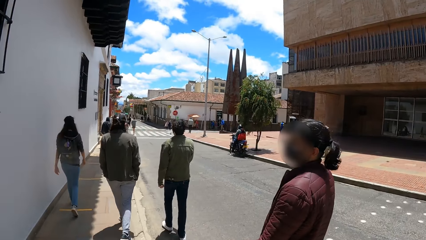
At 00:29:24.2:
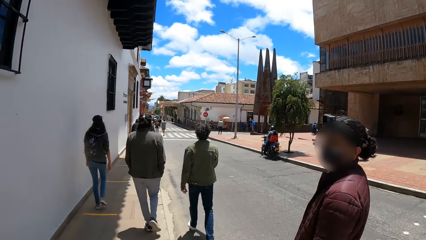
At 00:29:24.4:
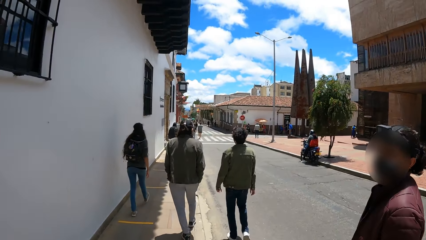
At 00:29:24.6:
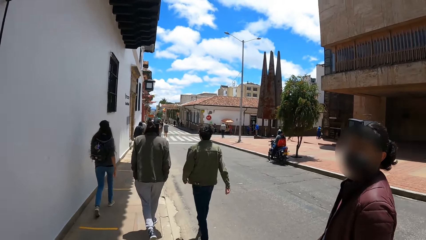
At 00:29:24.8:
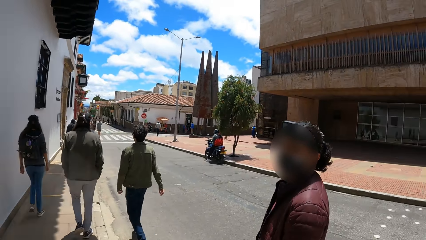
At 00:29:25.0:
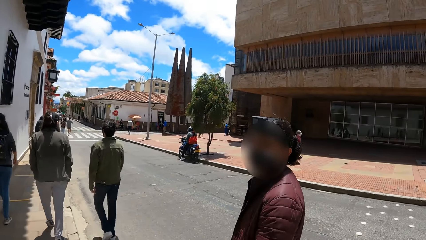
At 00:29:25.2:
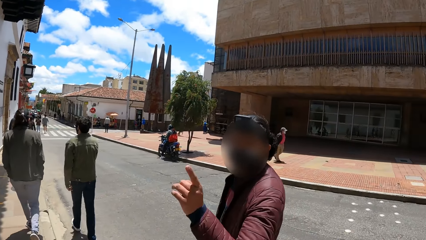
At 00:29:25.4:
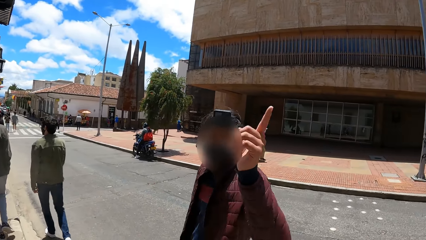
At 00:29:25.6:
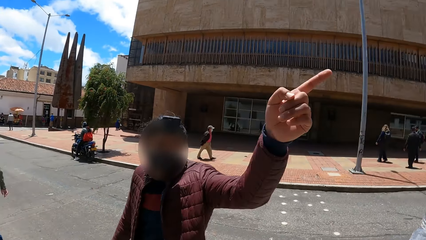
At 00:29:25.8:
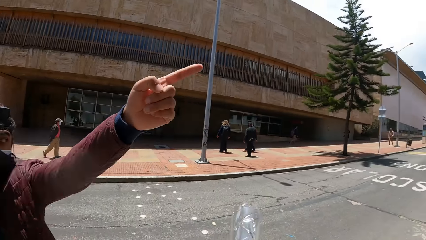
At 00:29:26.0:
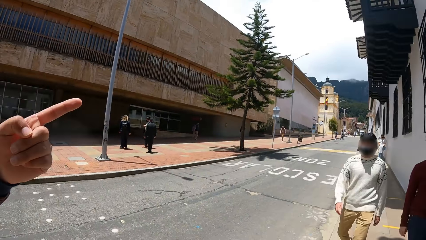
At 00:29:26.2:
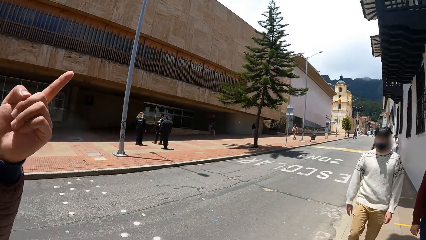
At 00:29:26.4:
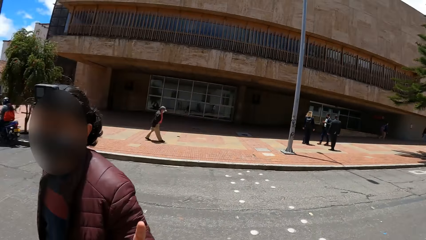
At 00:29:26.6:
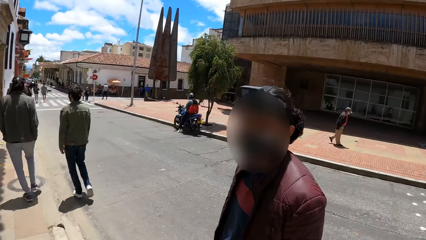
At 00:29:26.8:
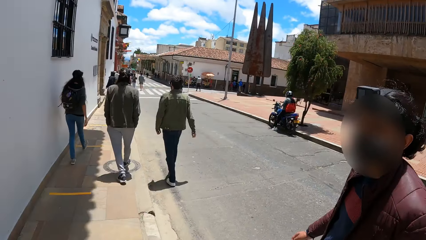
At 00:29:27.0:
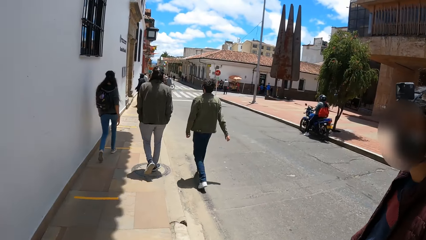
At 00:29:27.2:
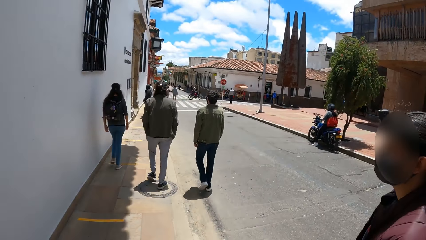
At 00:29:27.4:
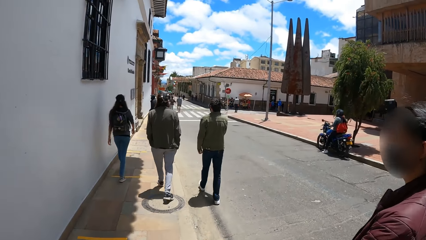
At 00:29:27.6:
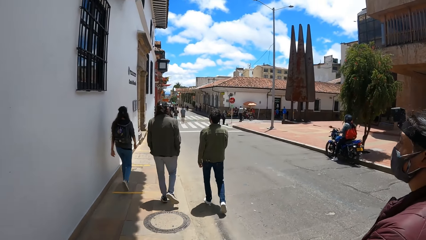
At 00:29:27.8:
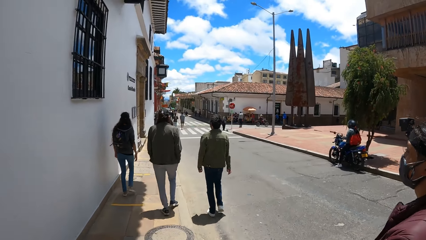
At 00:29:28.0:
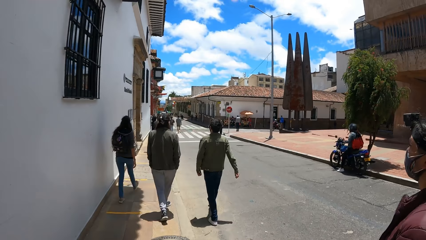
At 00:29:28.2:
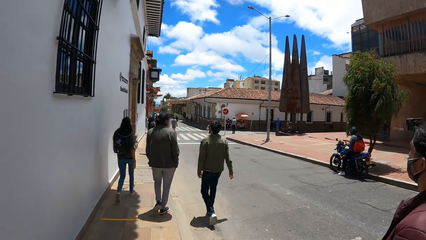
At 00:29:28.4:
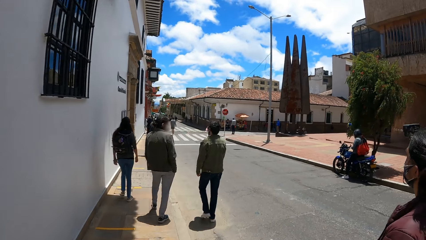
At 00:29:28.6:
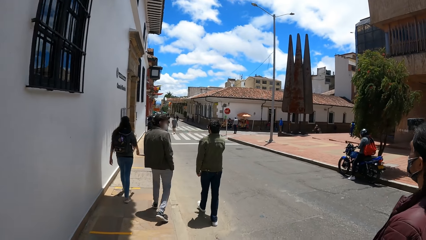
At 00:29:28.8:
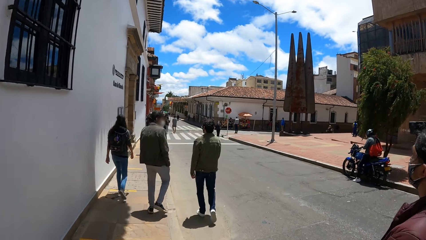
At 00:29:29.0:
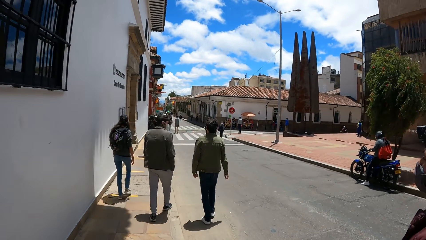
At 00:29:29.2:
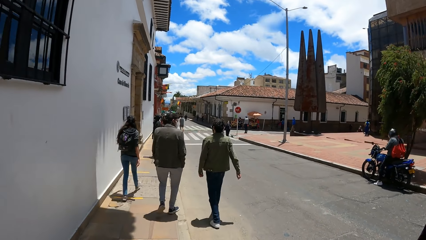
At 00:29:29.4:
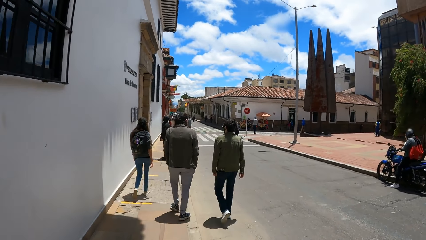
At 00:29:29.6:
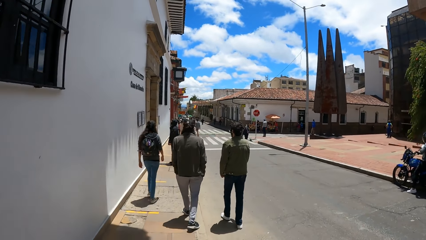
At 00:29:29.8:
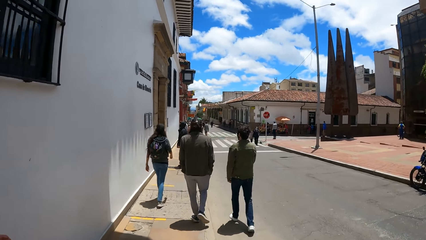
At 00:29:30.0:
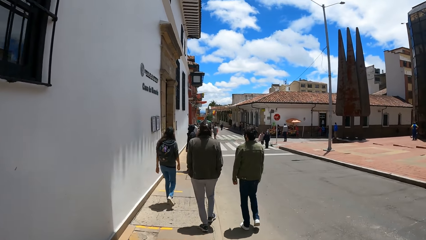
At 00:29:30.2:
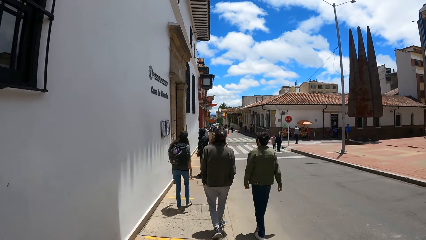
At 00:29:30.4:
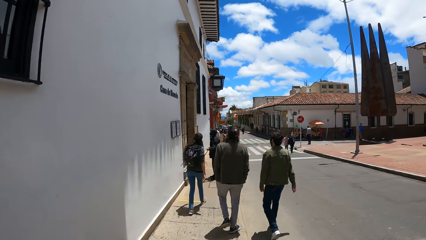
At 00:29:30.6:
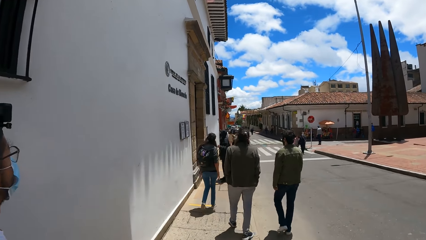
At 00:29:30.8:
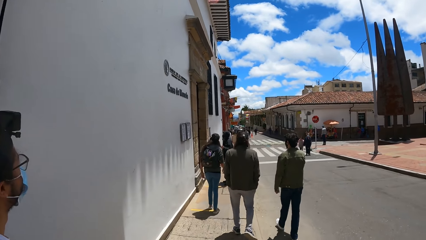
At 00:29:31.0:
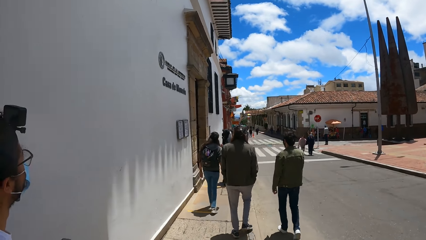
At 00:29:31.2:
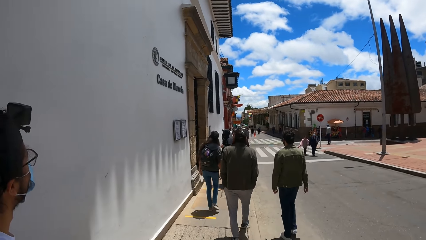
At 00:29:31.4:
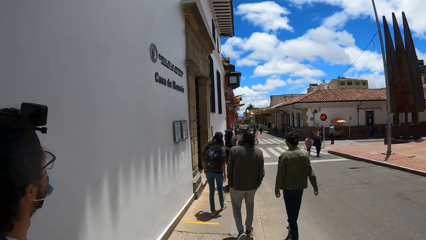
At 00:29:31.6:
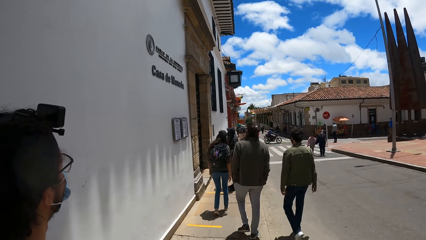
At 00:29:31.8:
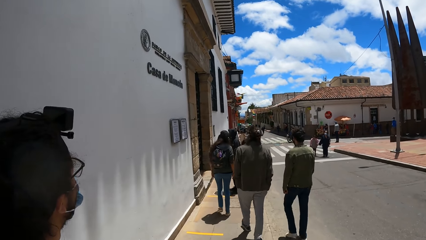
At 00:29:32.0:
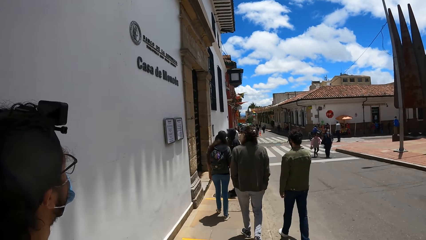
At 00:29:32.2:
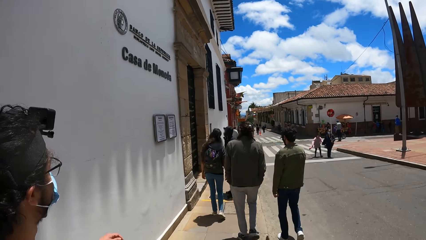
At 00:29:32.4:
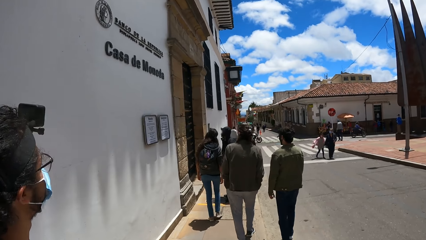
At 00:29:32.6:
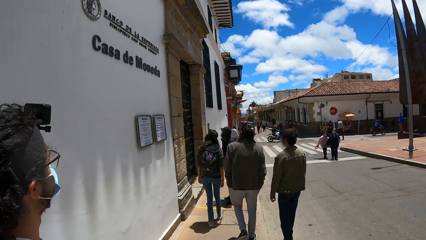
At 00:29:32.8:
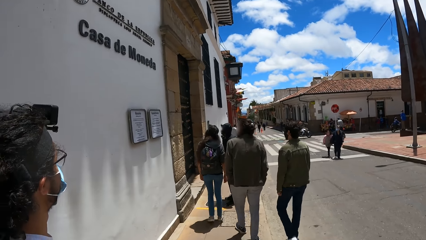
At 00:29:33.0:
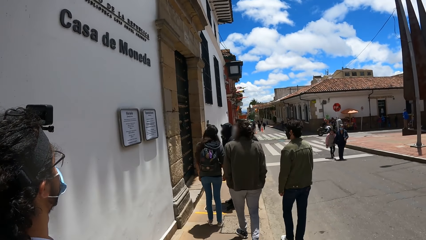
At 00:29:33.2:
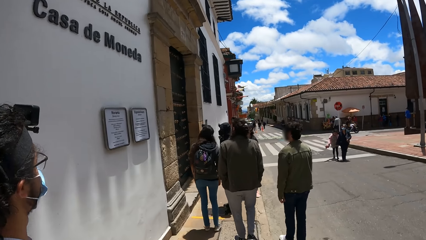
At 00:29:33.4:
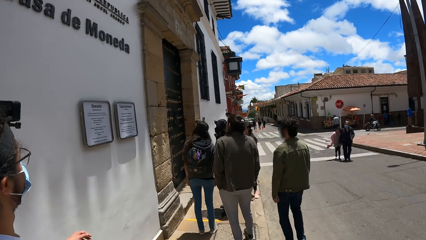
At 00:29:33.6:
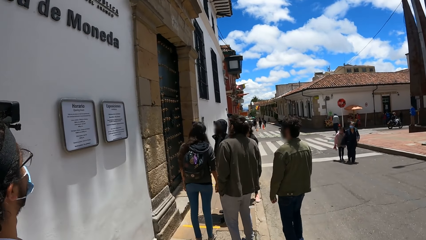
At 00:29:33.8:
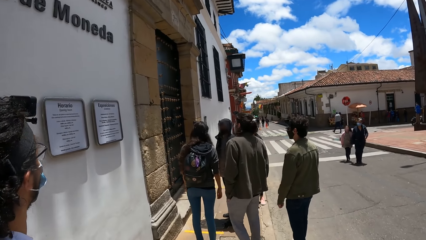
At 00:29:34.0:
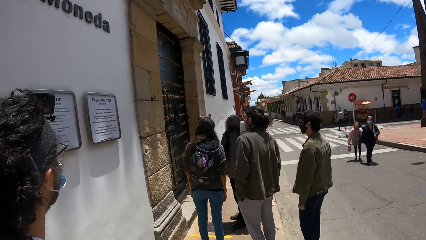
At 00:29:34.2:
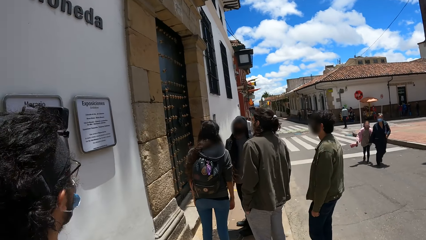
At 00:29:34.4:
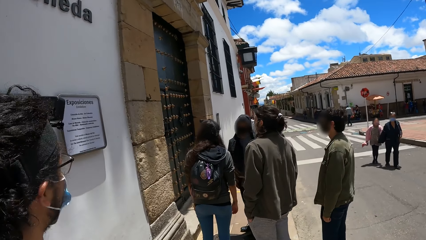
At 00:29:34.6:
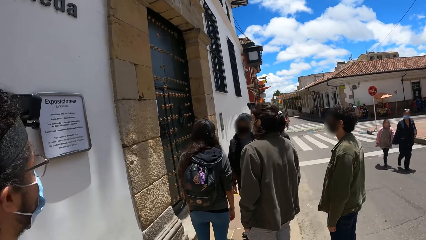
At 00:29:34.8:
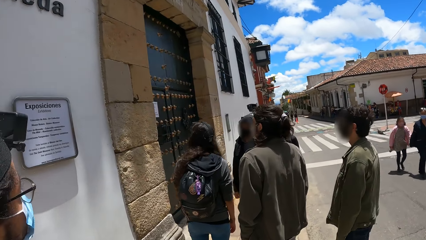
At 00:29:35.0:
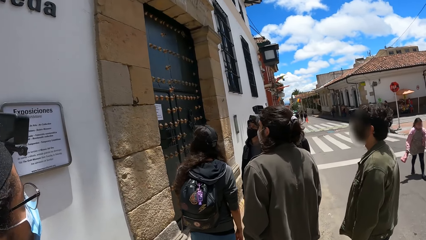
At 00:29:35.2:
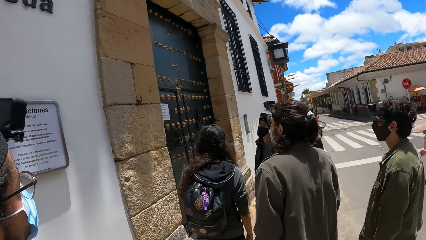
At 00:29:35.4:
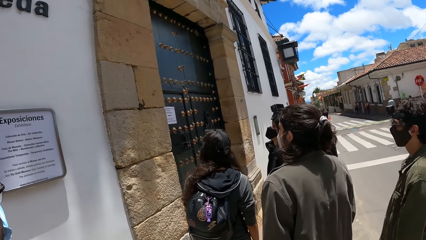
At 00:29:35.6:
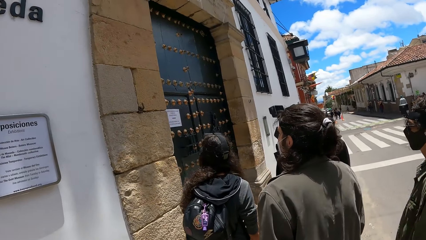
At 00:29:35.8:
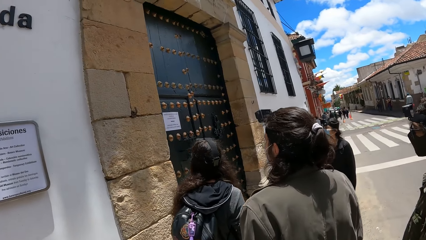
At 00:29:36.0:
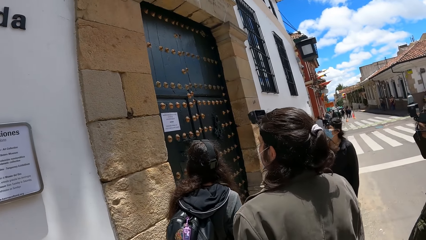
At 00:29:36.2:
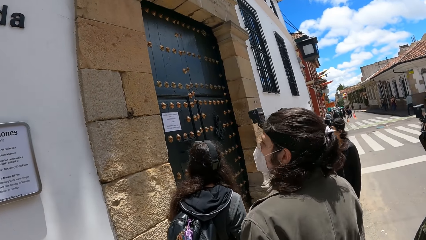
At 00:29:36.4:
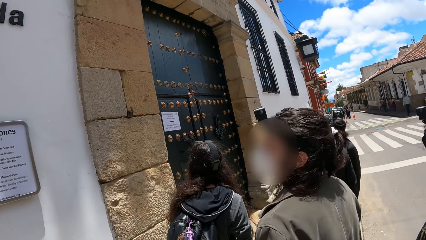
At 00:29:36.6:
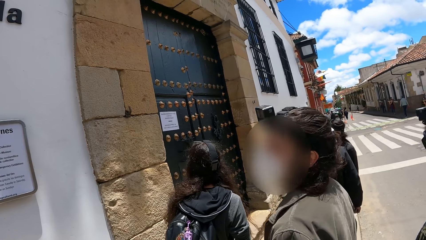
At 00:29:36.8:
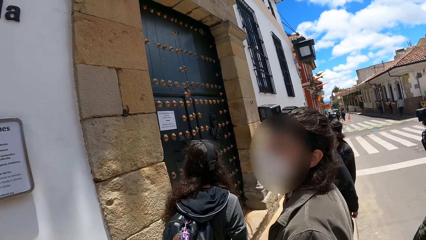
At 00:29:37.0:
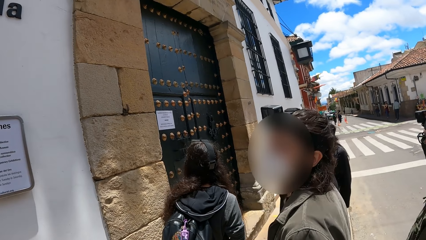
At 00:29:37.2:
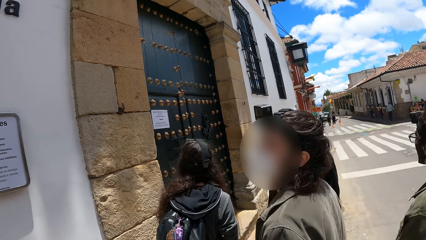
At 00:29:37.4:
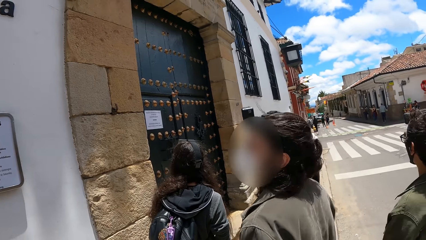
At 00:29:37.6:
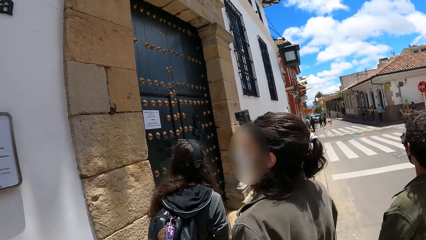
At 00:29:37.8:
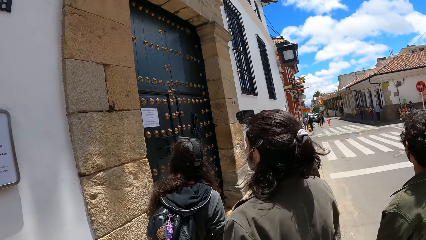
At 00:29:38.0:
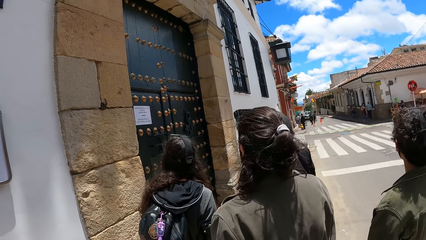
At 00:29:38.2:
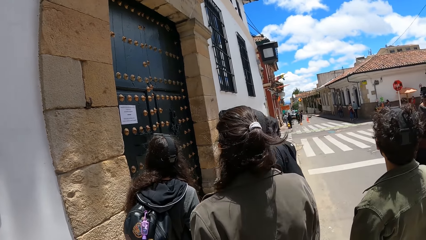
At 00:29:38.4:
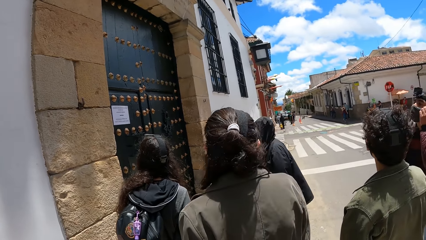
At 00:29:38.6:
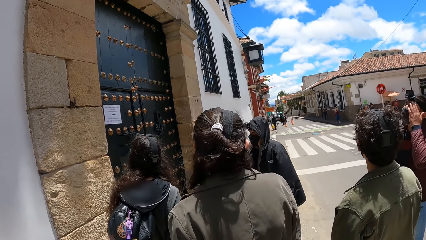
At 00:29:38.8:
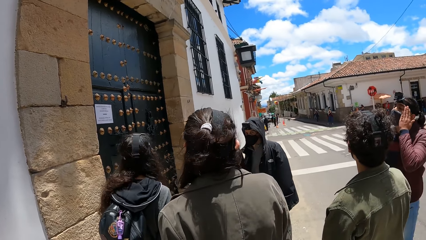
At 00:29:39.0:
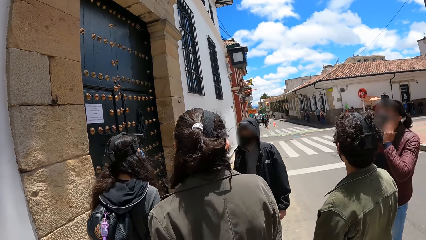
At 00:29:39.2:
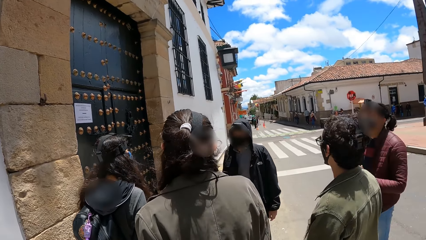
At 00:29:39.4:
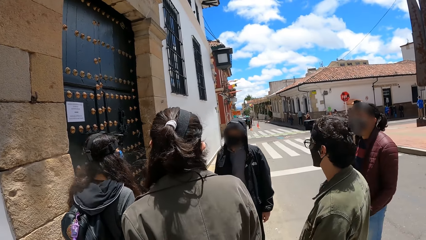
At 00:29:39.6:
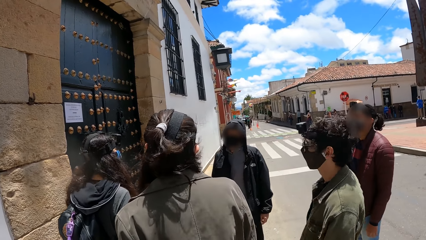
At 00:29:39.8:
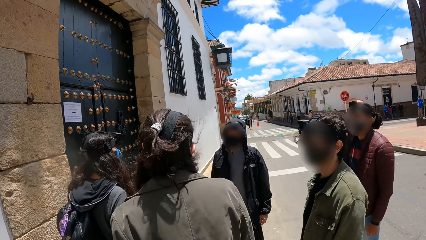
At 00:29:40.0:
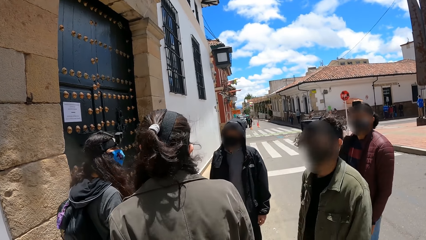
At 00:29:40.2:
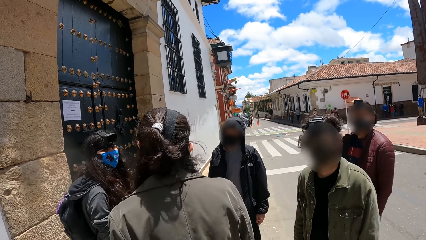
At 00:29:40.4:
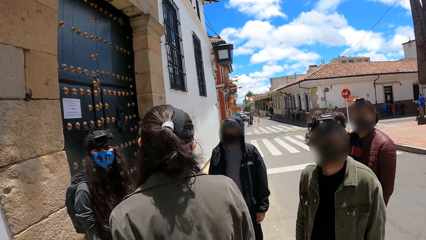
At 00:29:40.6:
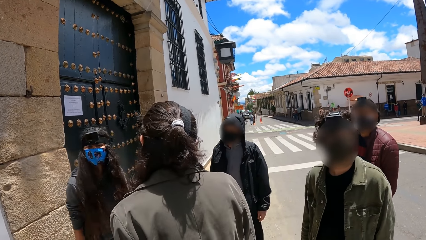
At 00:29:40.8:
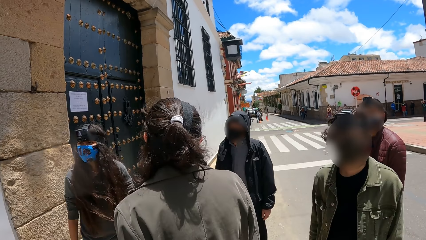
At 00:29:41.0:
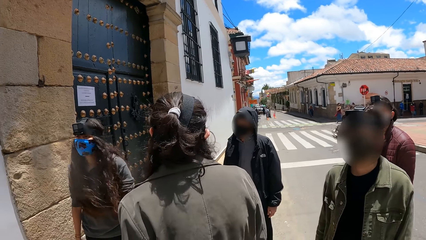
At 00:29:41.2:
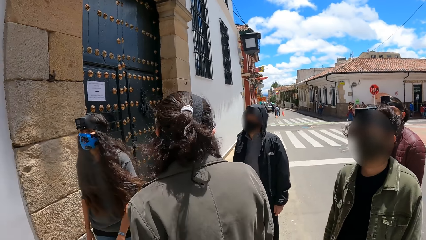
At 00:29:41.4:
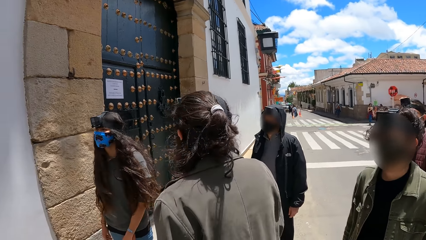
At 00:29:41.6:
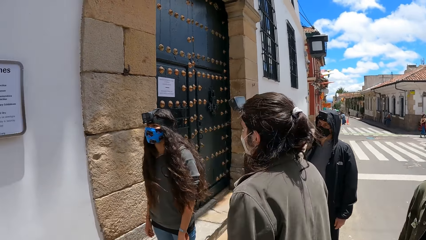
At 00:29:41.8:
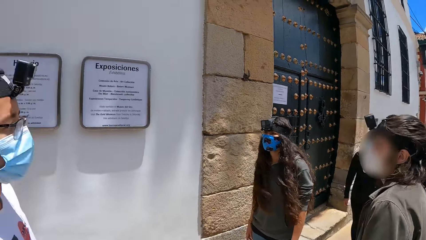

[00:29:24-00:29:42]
A man points around. The camera wearer looks around. The man walks around. The camera wearer walks around. They look around.
